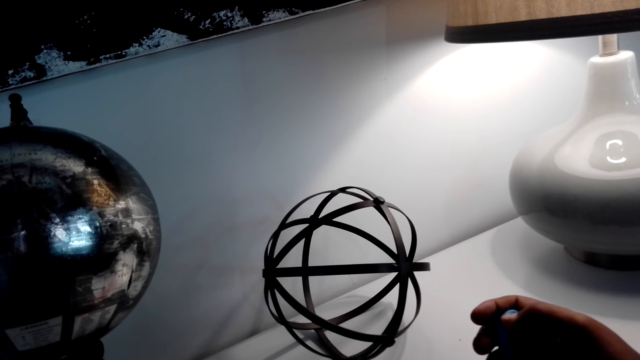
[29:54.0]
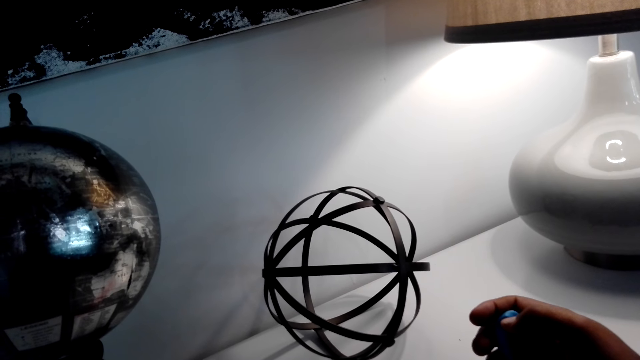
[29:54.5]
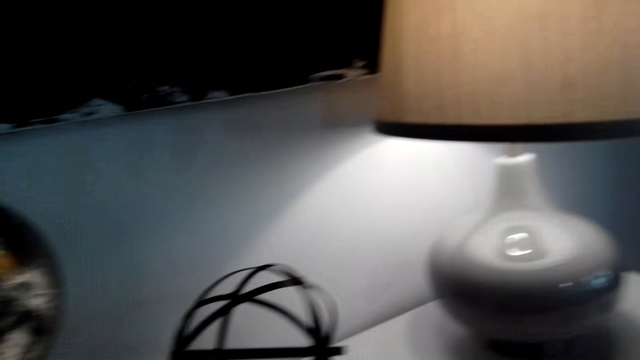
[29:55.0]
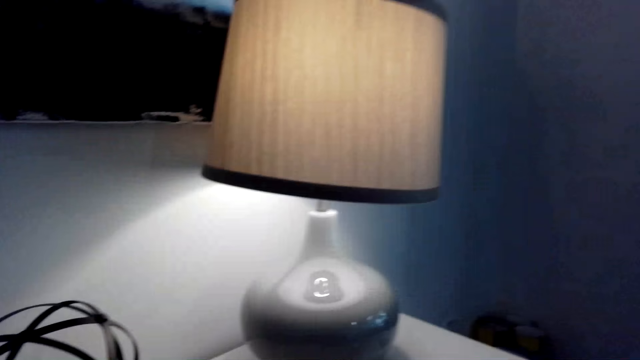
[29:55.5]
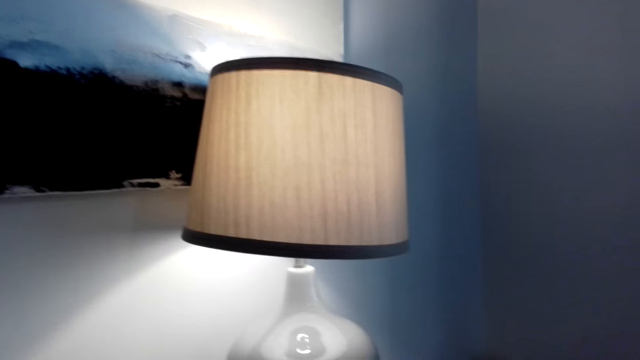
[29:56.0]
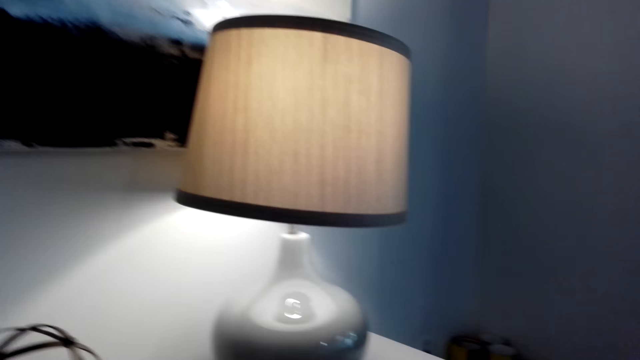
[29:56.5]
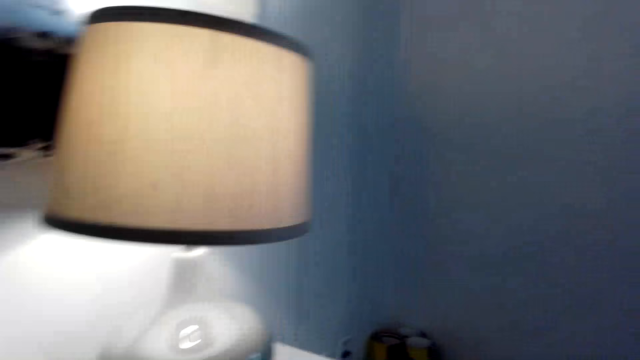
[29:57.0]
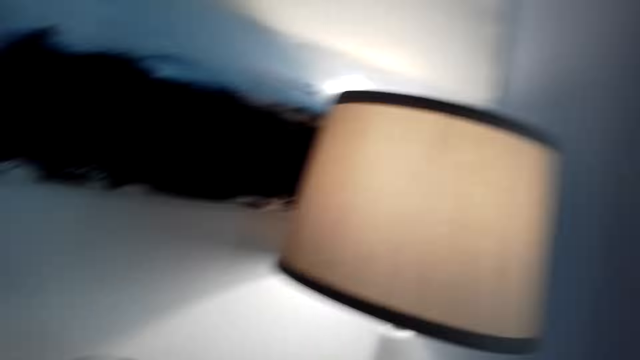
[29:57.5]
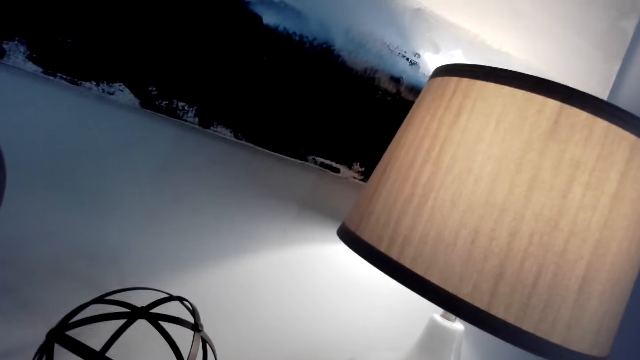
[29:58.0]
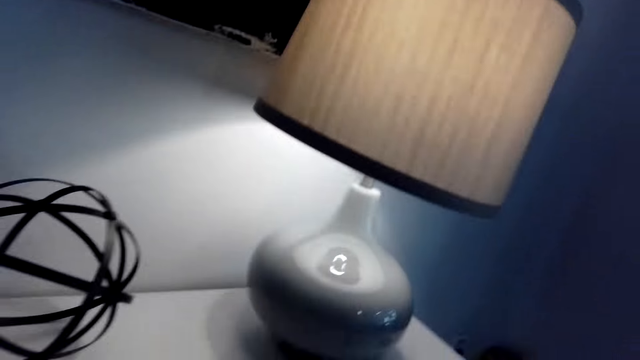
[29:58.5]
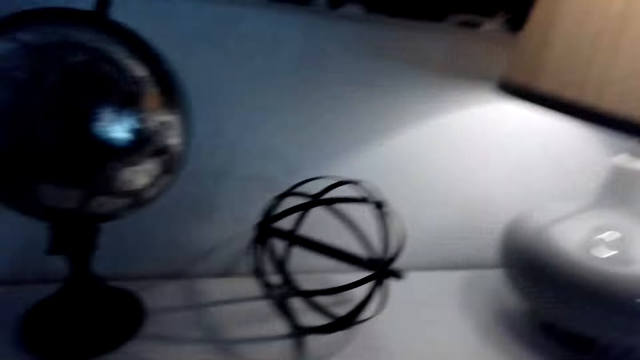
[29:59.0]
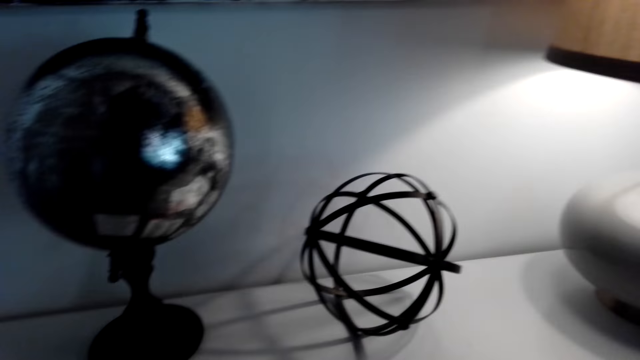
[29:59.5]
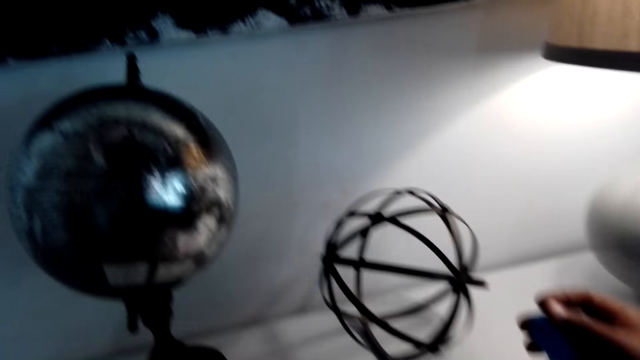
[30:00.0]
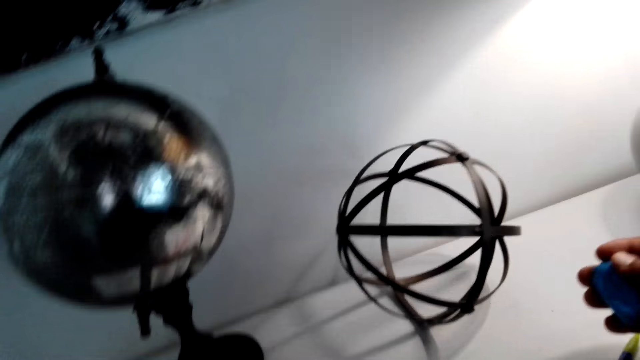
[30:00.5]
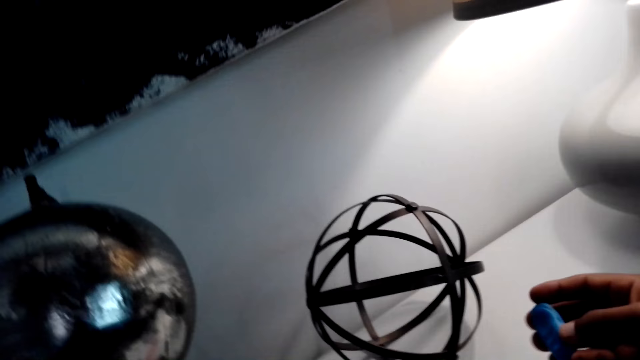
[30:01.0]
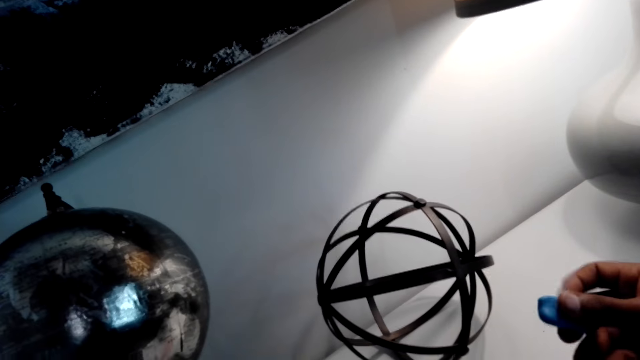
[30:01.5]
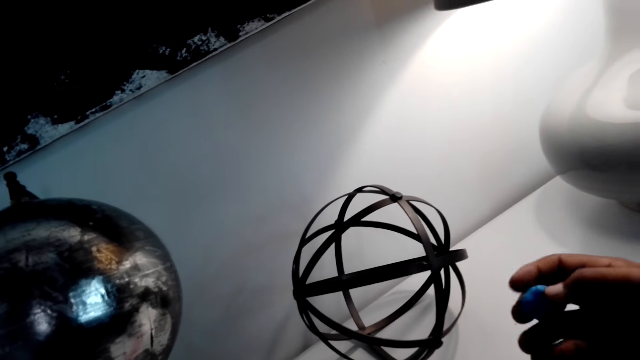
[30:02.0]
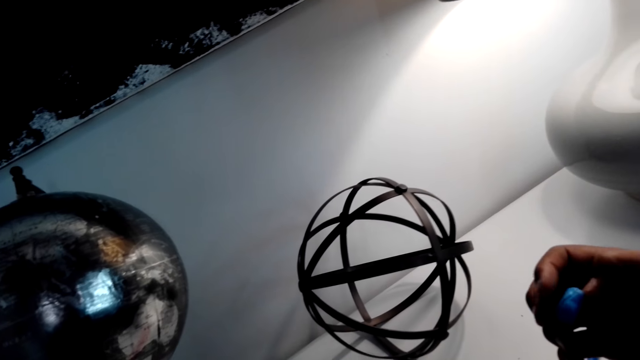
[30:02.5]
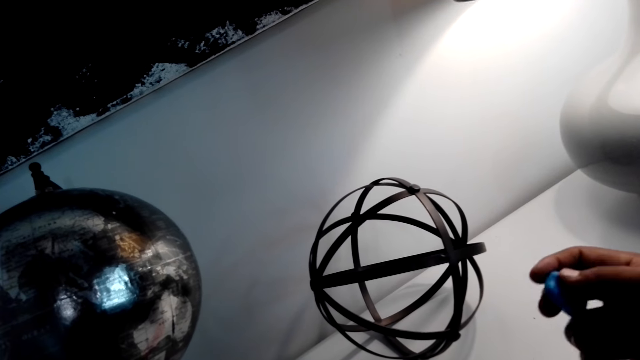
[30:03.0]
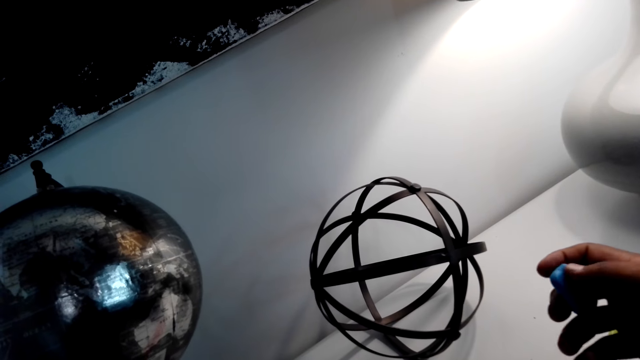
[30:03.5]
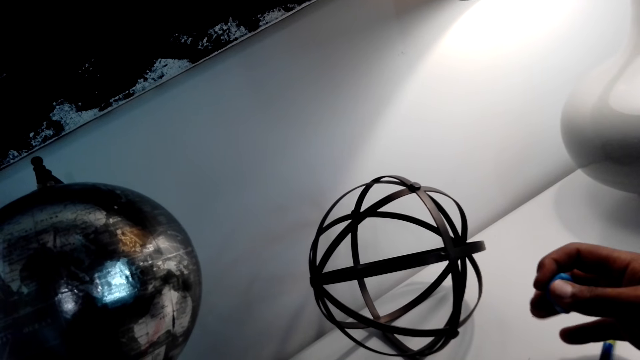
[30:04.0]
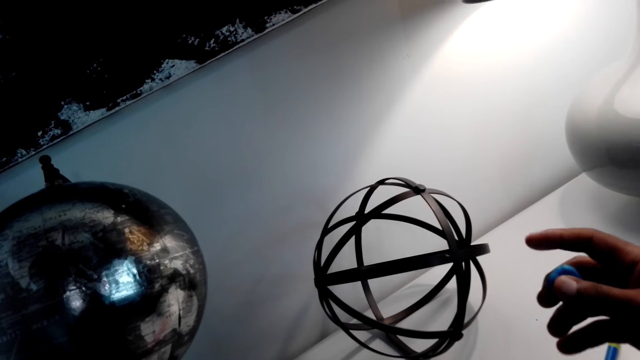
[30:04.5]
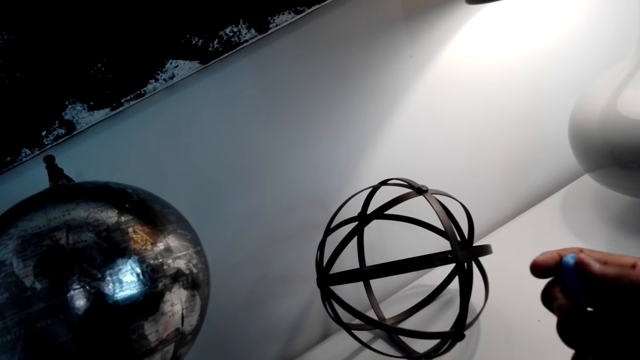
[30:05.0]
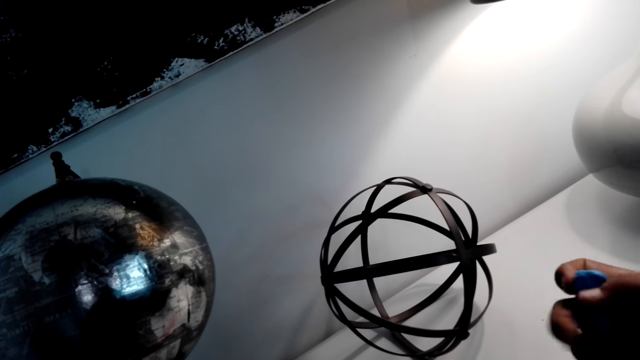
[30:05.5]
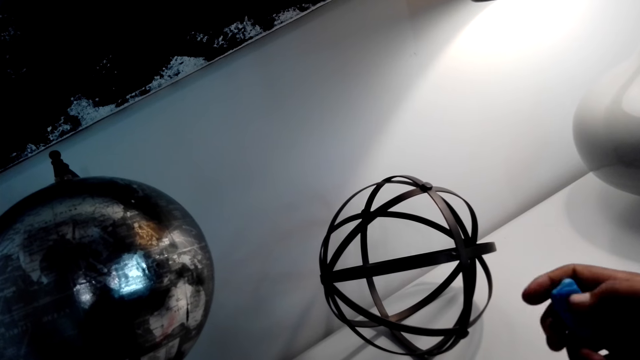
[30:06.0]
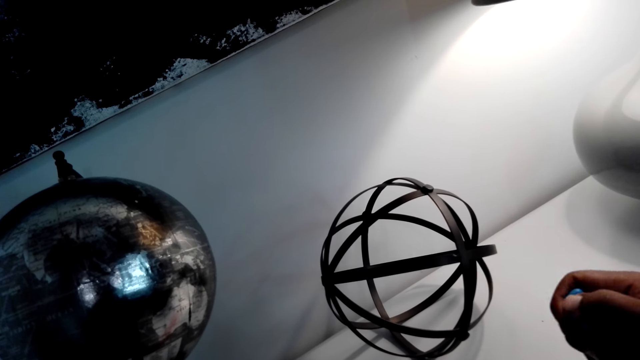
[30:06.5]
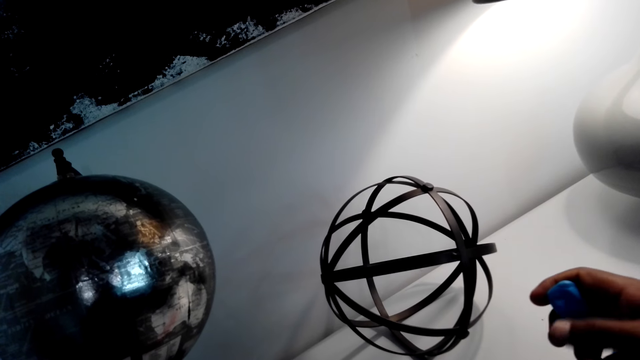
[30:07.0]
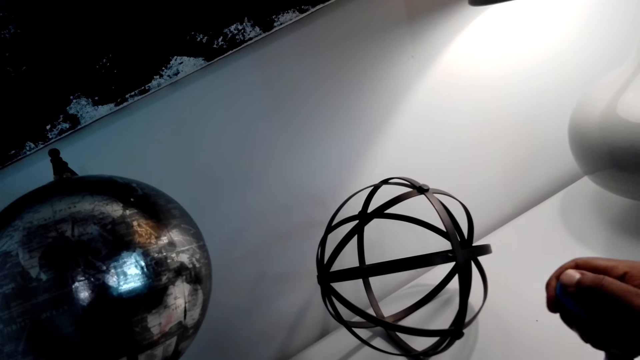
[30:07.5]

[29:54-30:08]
The camera wearer looks around the room. They hold the clay.

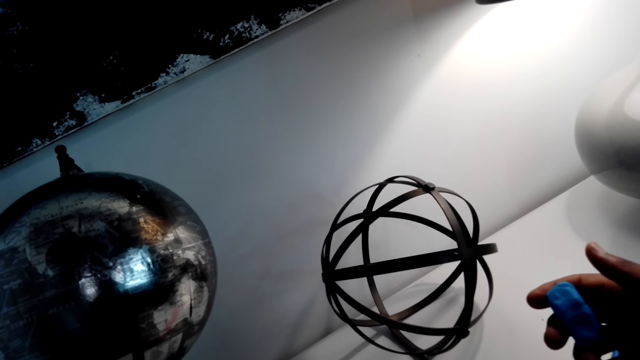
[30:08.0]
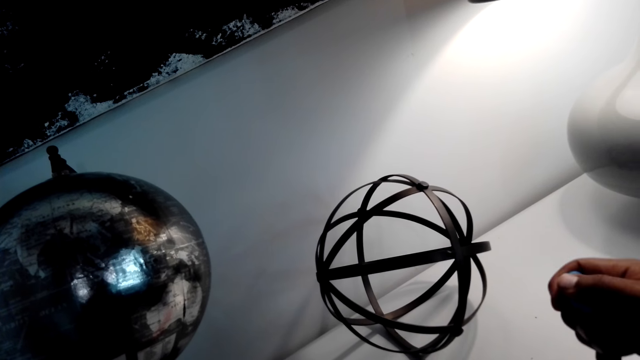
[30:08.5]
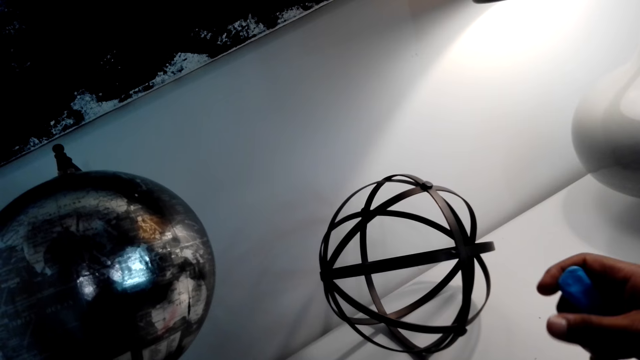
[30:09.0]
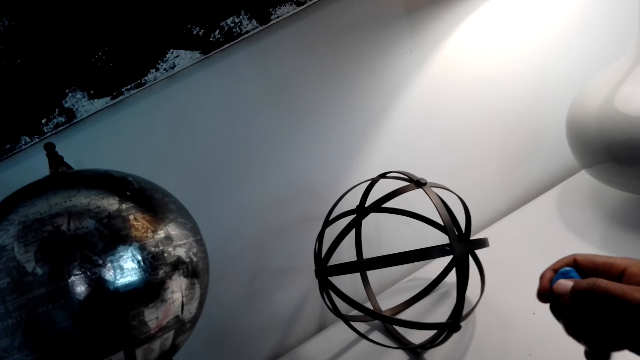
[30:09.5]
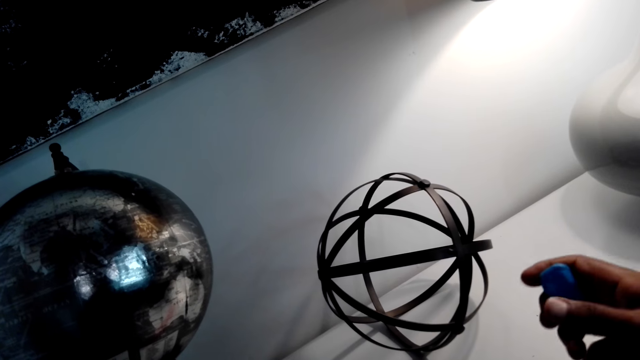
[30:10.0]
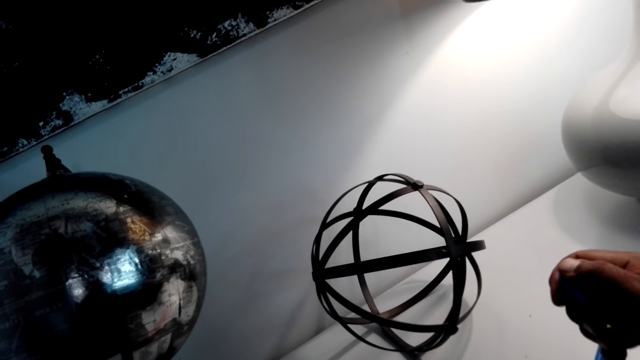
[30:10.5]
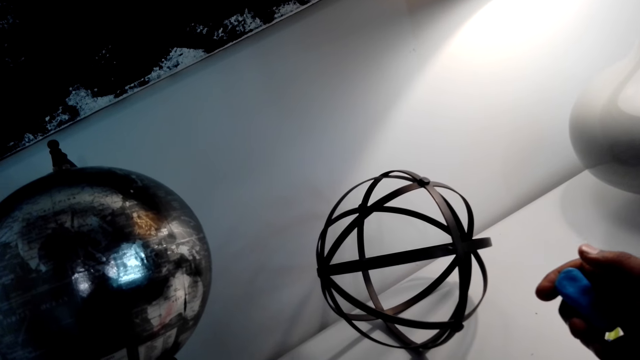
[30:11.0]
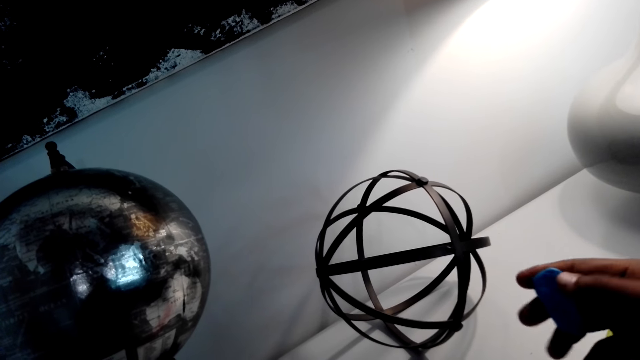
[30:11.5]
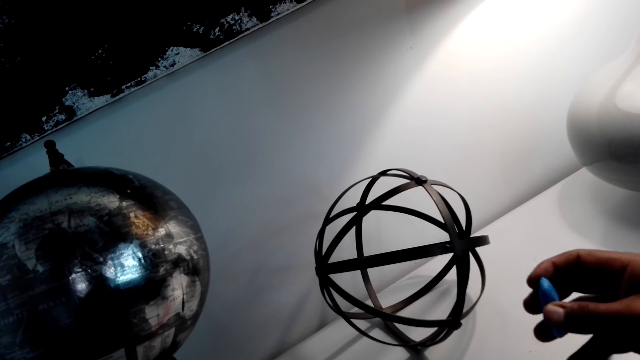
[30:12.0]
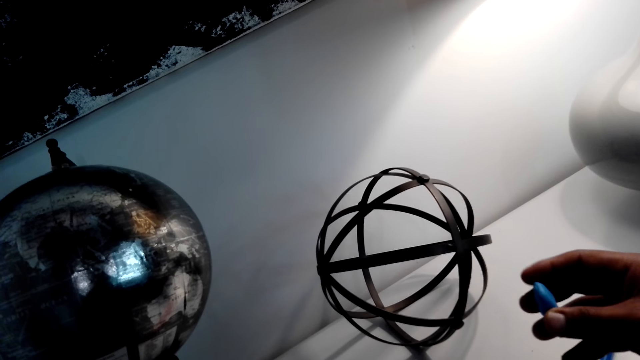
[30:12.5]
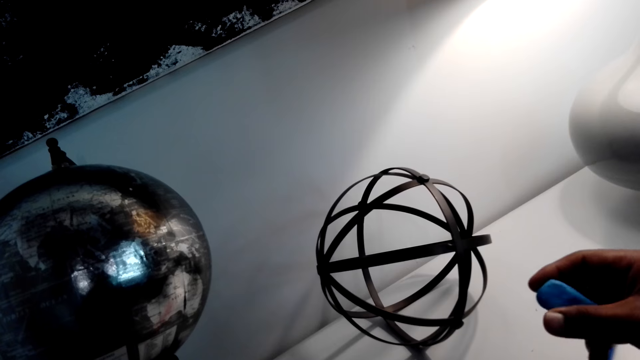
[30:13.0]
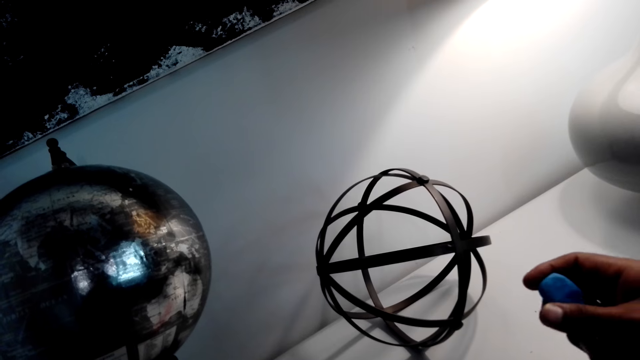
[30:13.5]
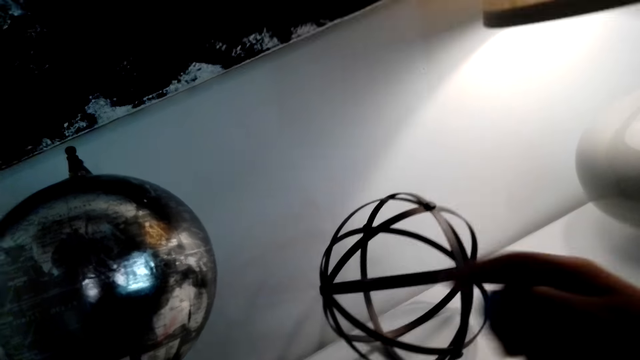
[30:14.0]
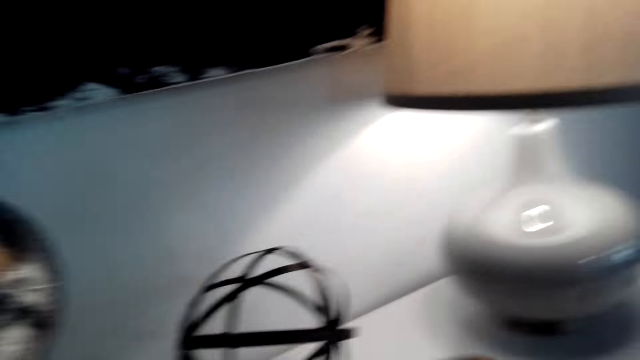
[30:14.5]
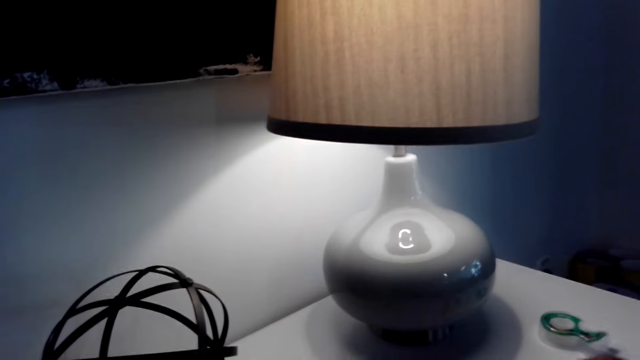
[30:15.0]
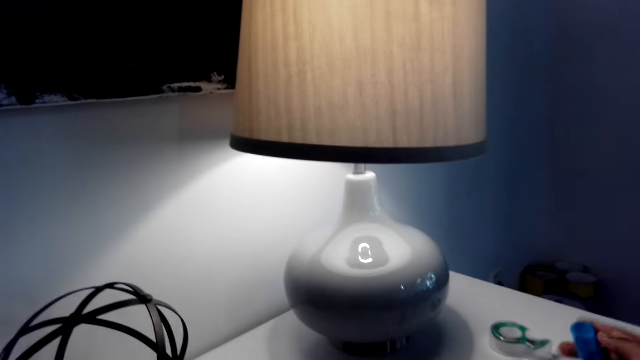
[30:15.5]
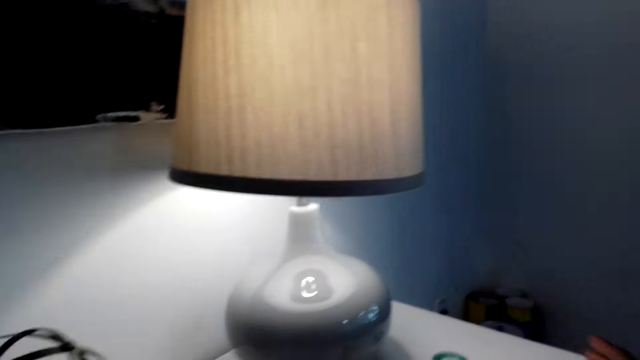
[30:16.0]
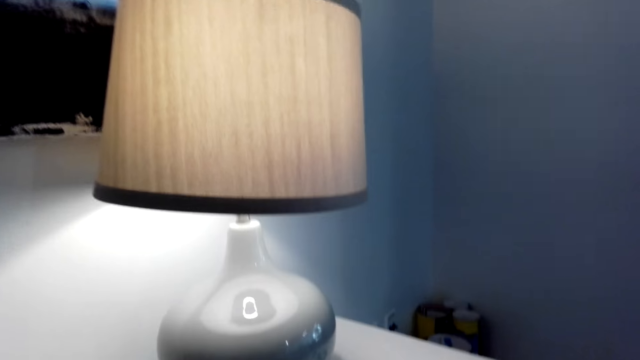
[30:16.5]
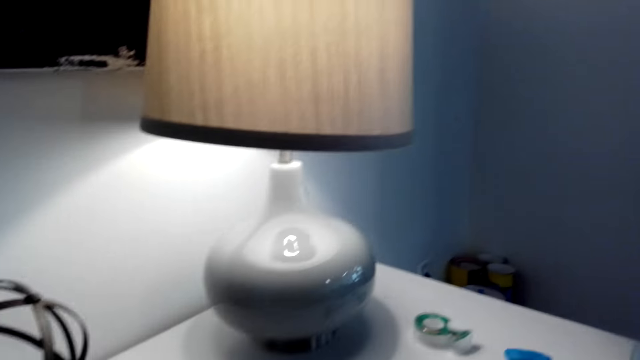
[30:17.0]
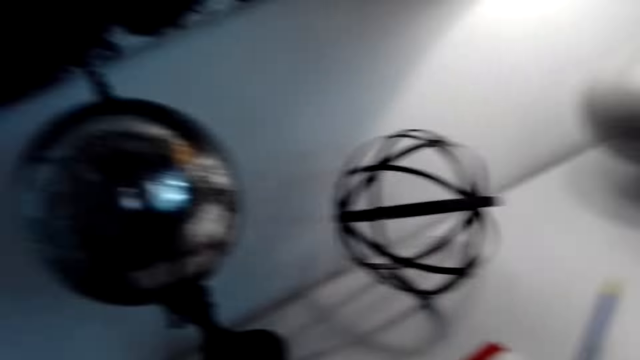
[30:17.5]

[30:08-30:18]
The camera wearer places the clay on the table.
